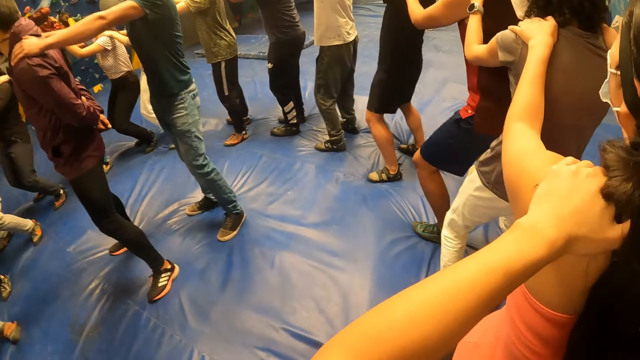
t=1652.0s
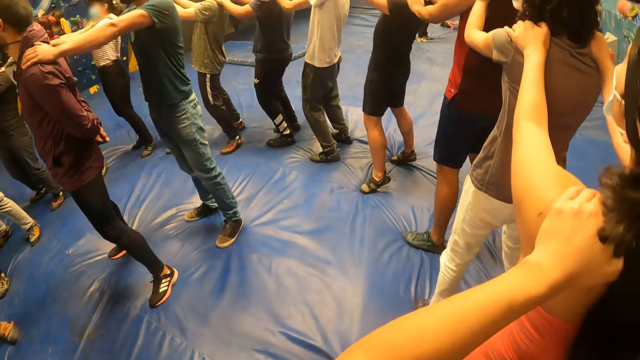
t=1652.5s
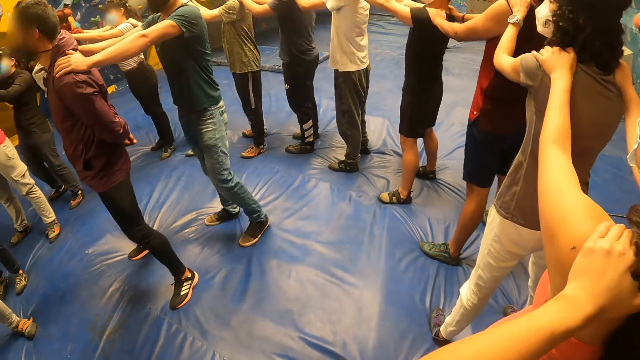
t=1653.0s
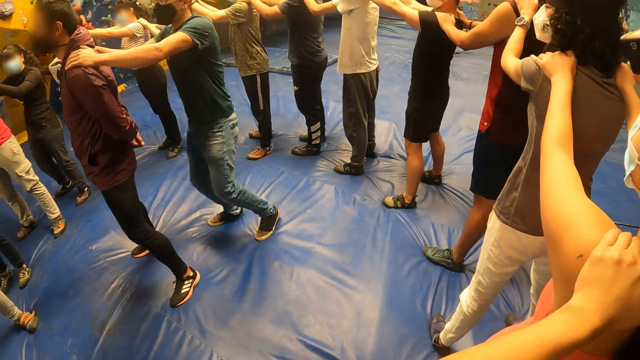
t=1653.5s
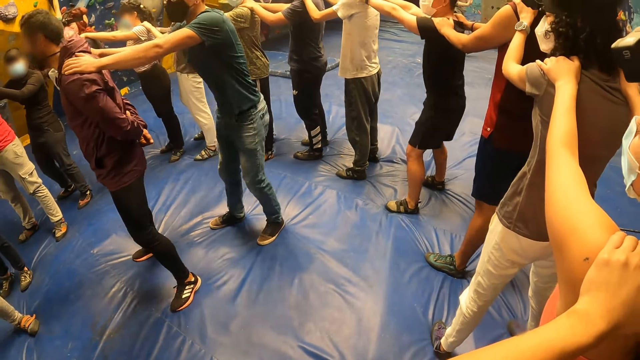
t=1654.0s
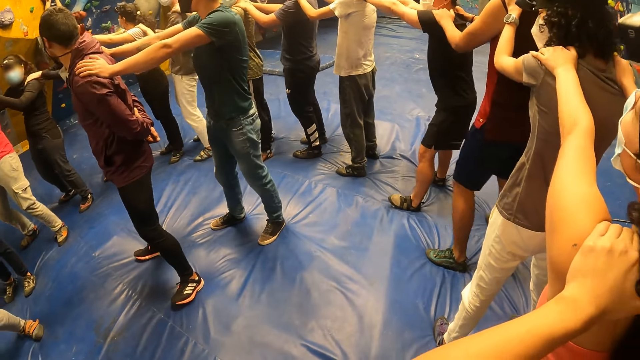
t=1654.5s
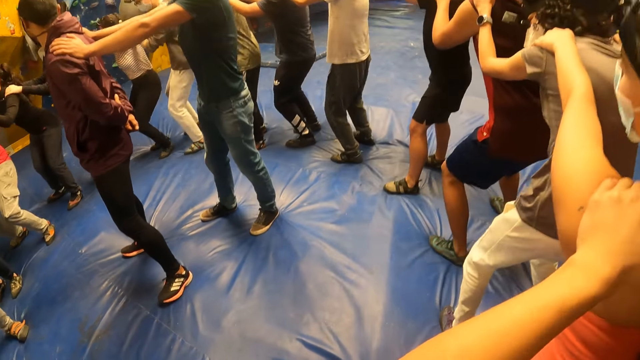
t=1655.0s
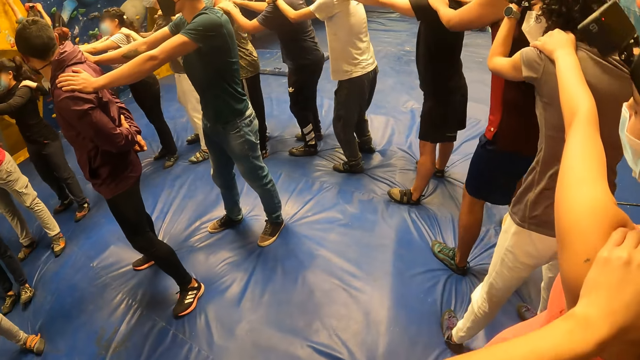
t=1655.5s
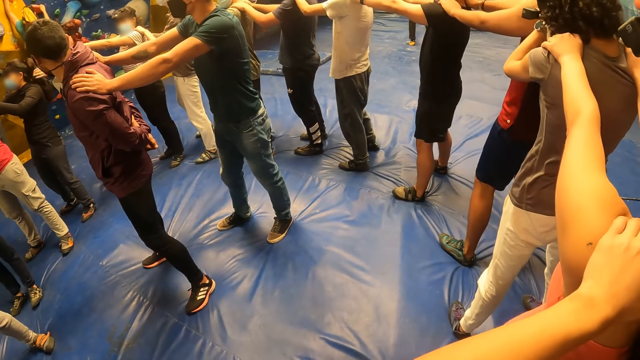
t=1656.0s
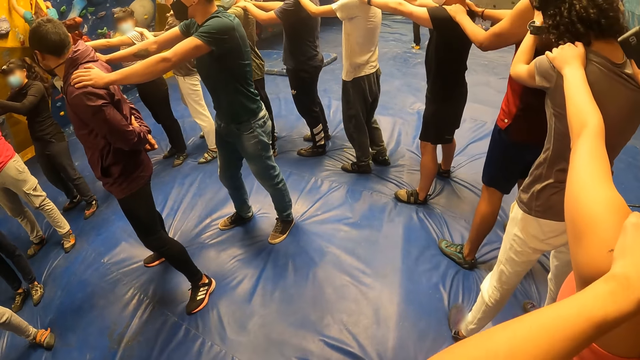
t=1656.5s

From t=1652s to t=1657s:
The camera wearer exercises with the group of people round the man and the other man.

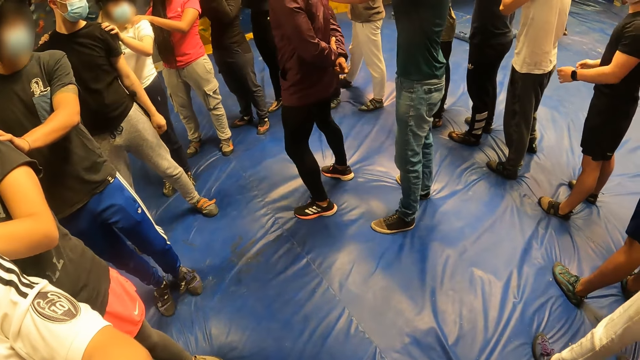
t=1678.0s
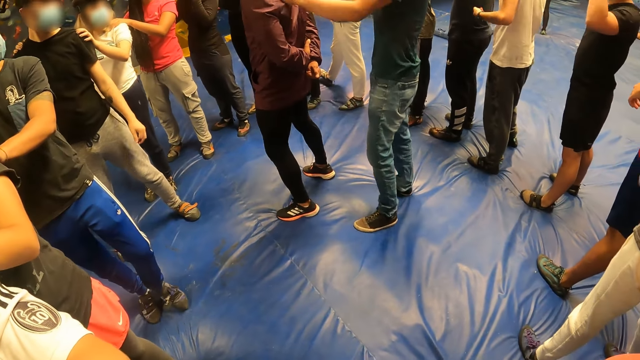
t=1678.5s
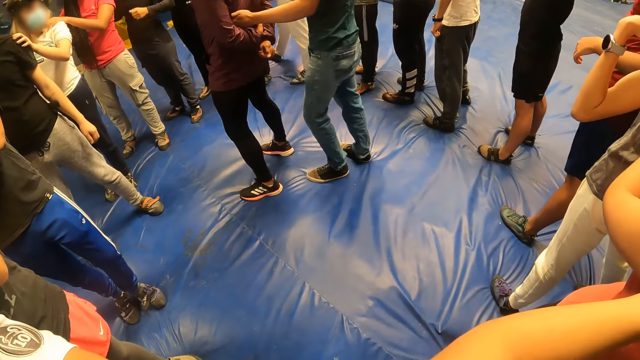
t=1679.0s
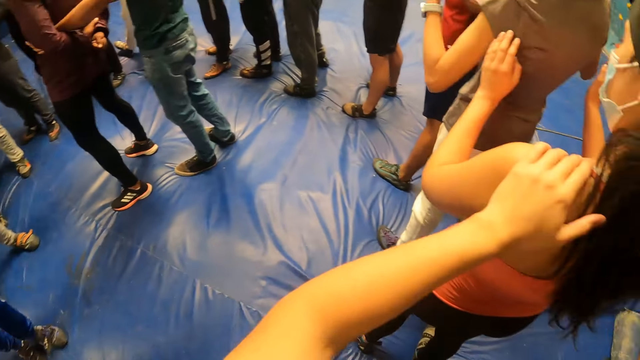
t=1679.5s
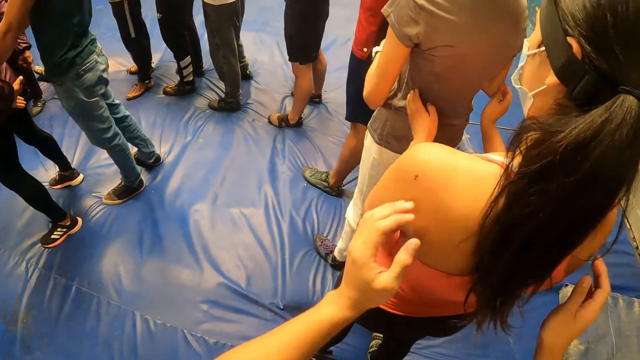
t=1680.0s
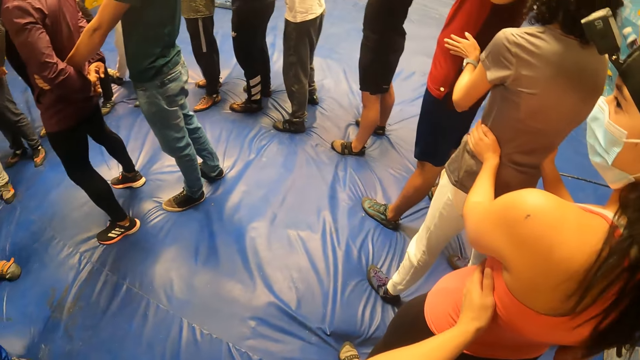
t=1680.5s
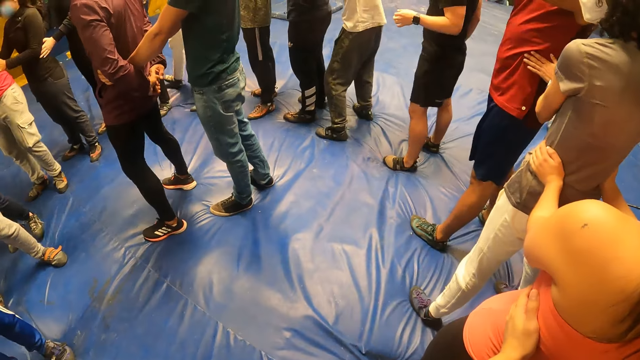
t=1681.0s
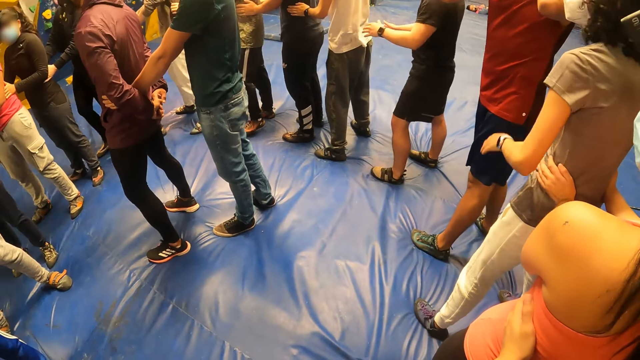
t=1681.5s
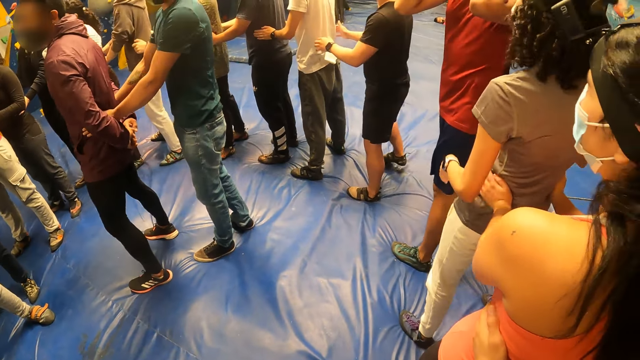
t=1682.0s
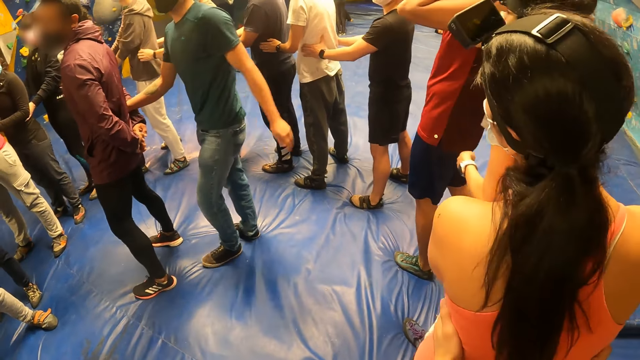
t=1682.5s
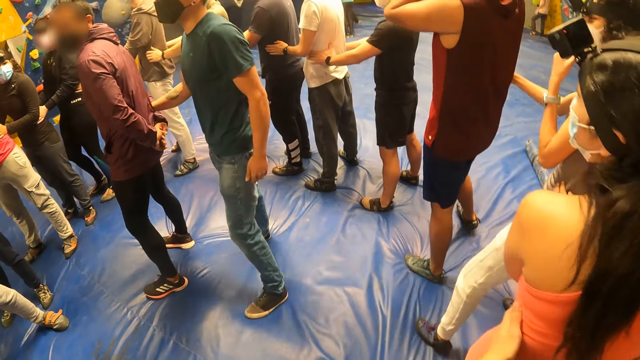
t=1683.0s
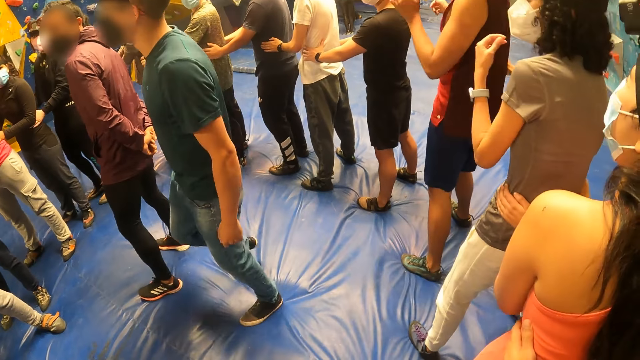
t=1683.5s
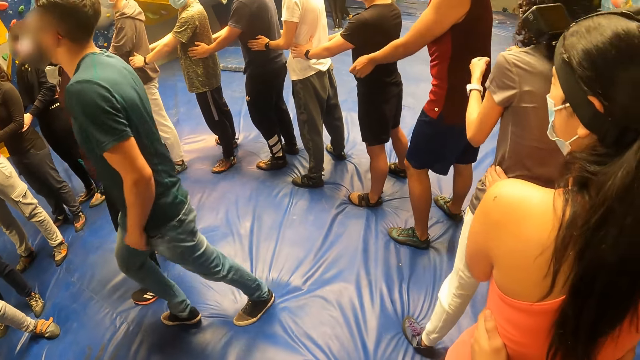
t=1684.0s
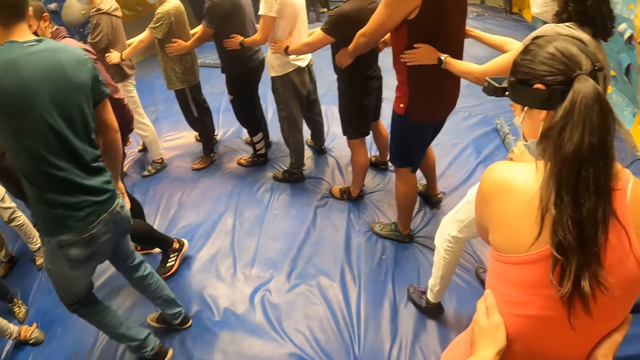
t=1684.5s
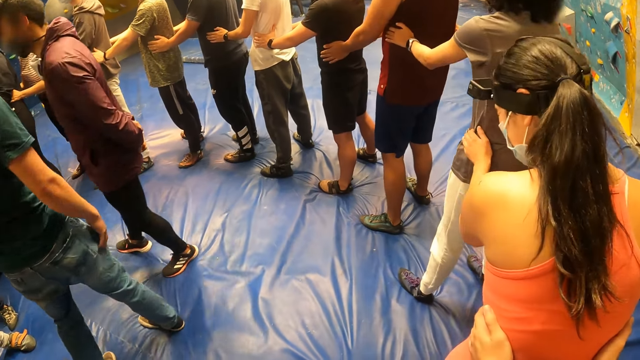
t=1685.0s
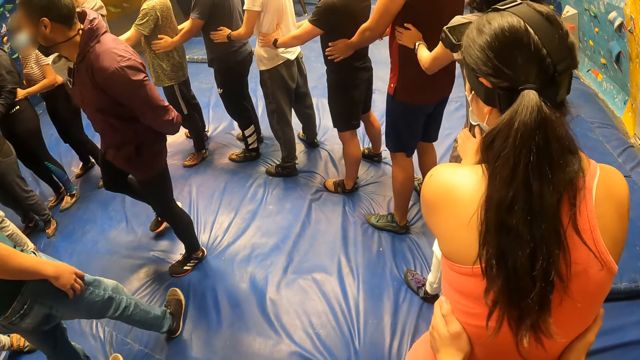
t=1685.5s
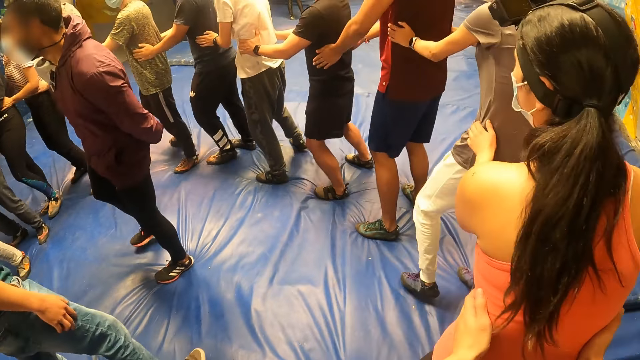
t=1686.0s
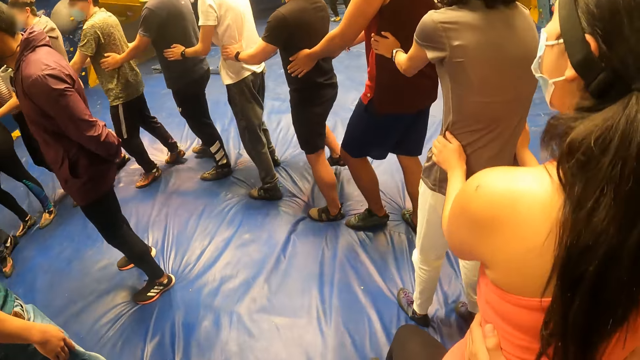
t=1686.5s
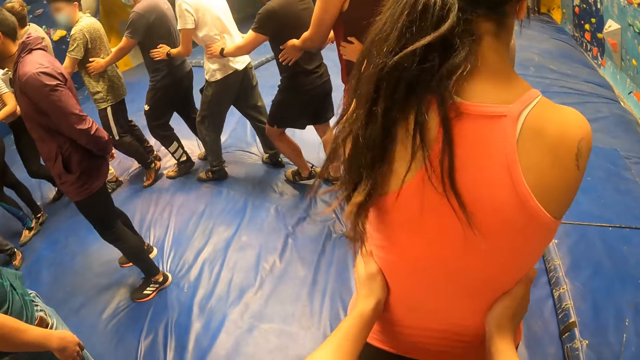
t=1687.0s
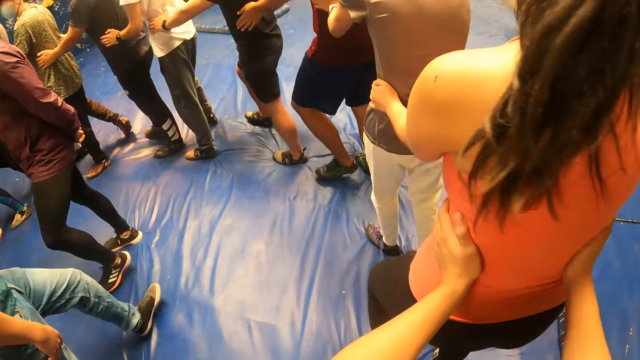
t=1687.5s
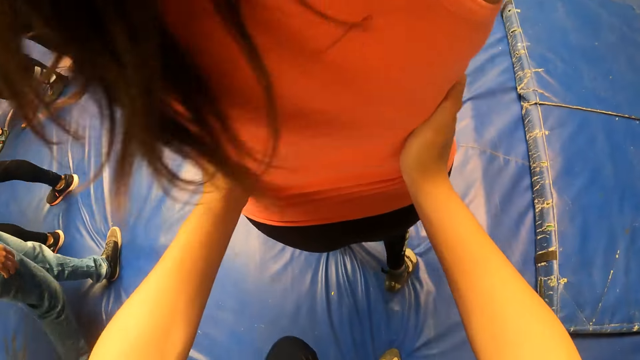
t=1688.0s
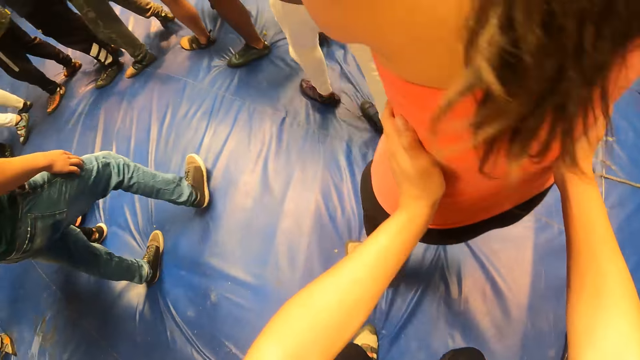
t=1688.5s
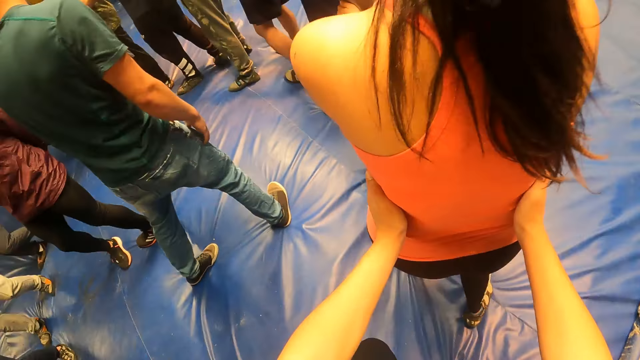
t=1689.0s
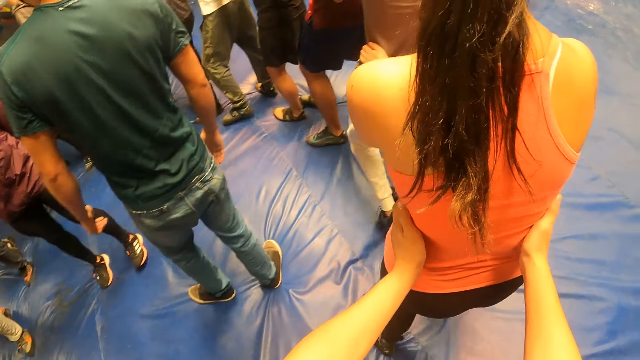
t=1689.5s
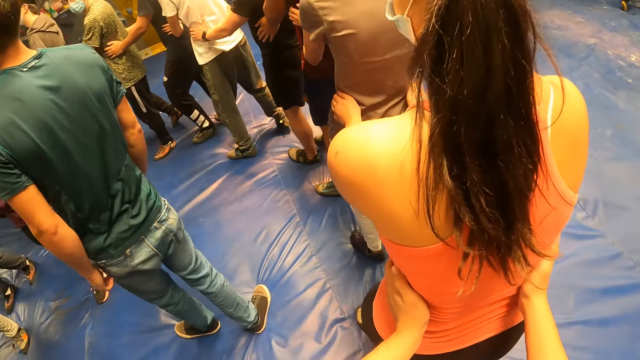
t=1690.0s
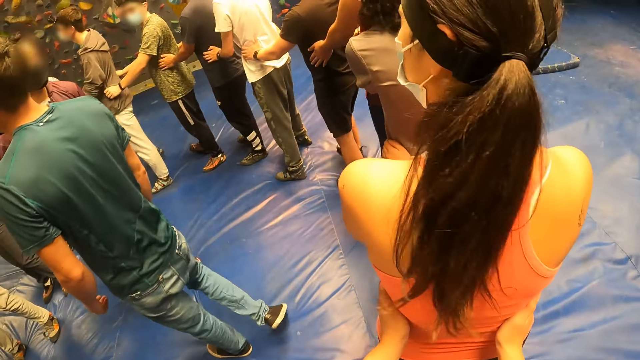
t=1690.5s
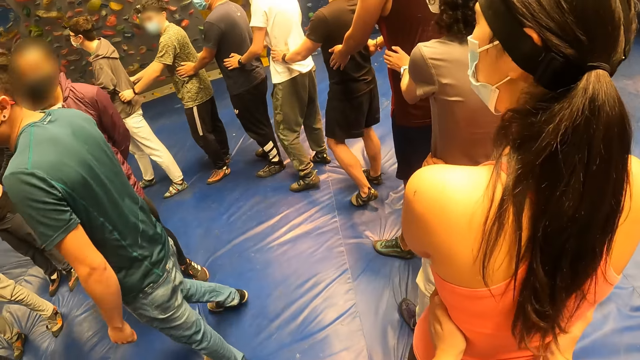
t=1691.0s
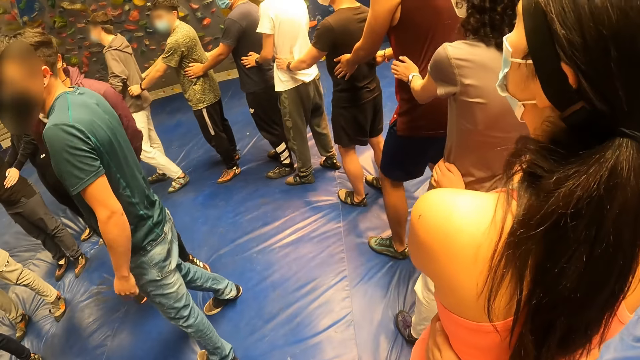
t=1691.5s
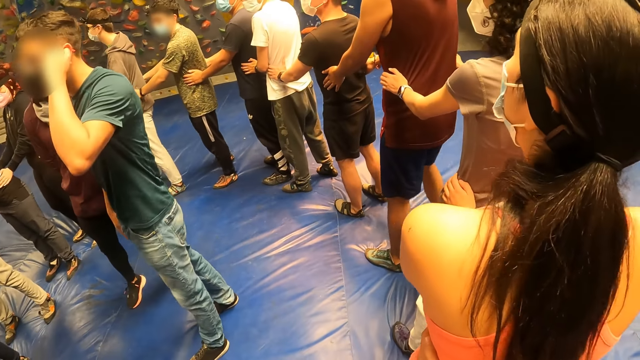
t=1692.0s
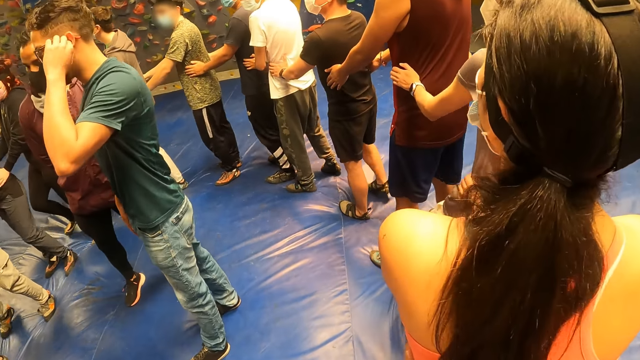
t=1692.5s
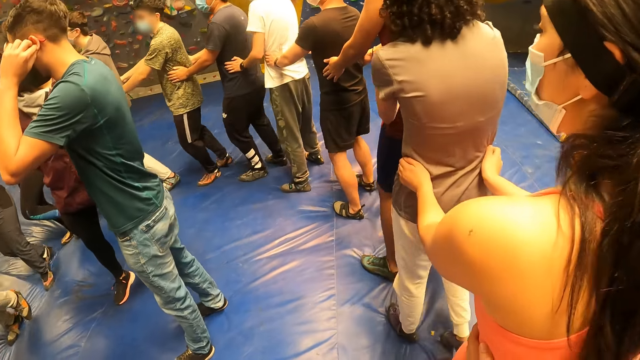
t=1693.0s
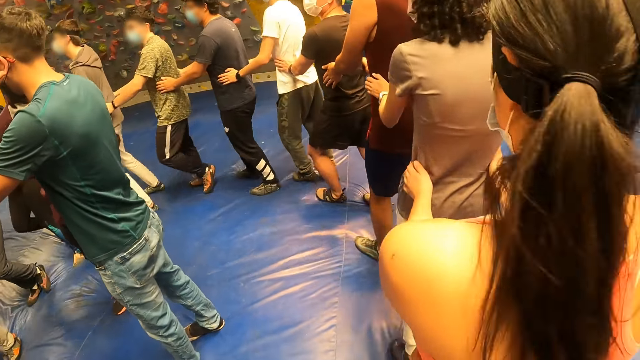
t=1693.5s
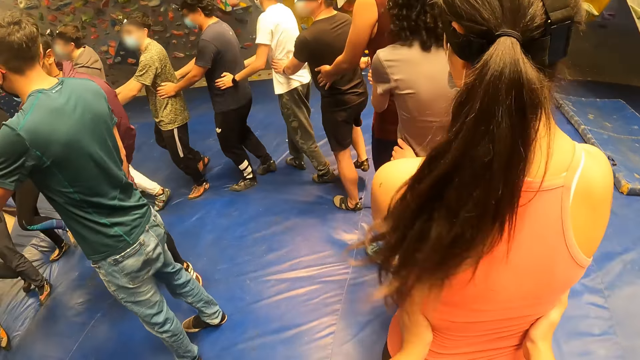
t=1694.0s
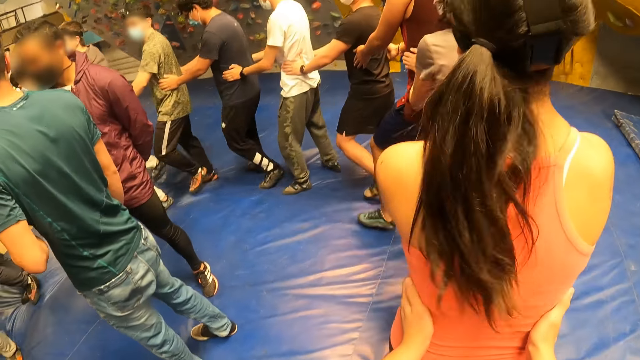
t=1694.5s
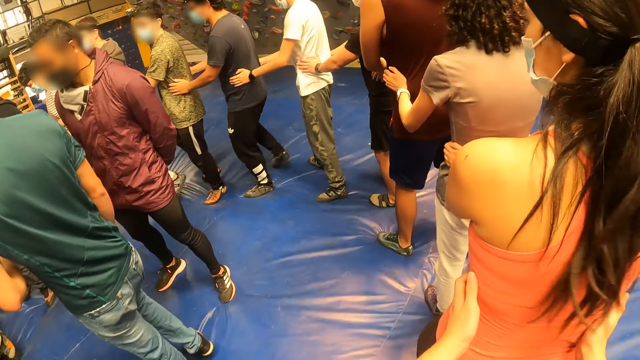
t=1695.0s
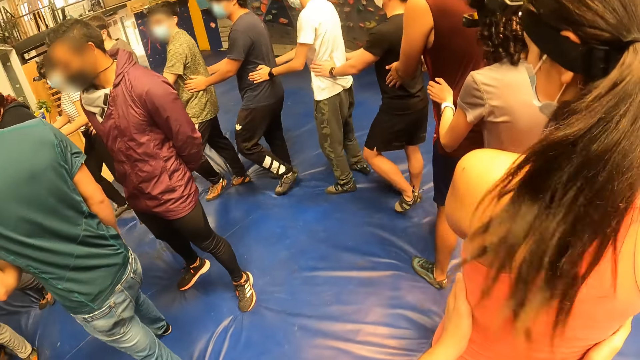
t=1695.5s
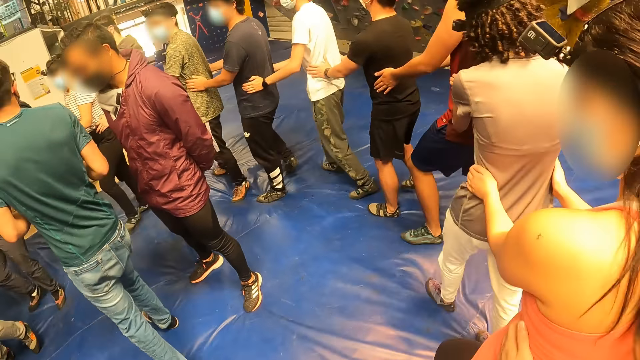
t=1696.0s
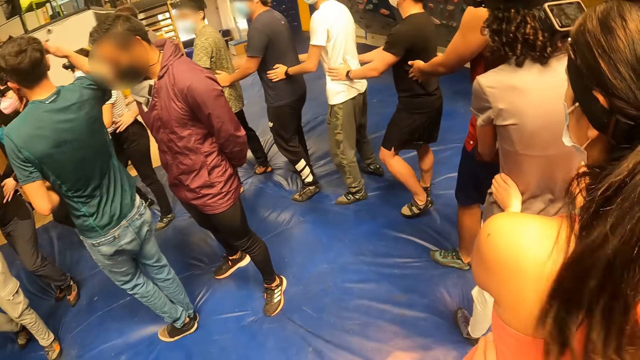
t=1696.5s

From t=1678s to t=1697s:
A man holds another man's waist with both hands. The camera wearer holds a woman's waist with both hands. They walk with the group of people round the first man and the other man. They hold the waist of a person. They look at another man.
